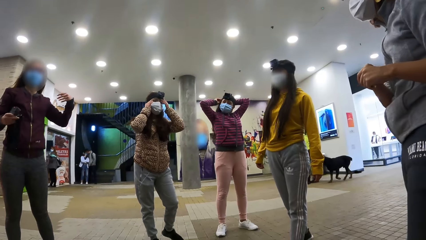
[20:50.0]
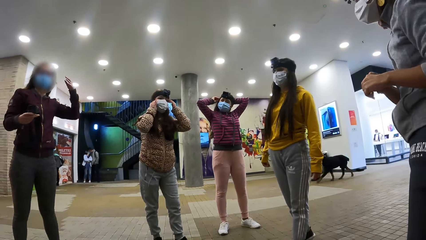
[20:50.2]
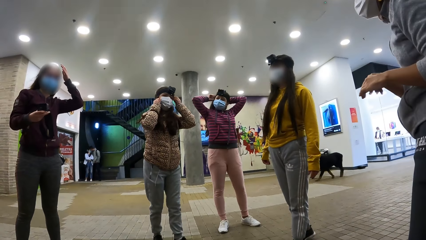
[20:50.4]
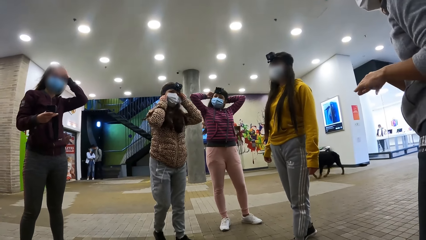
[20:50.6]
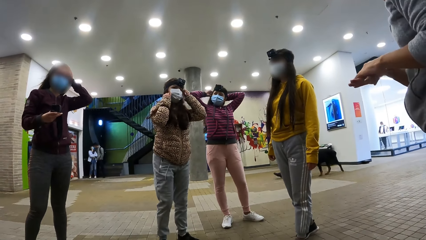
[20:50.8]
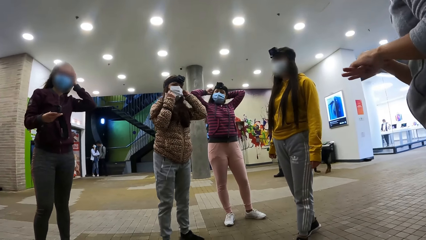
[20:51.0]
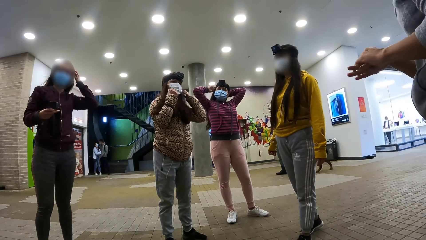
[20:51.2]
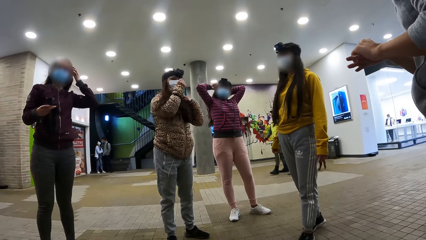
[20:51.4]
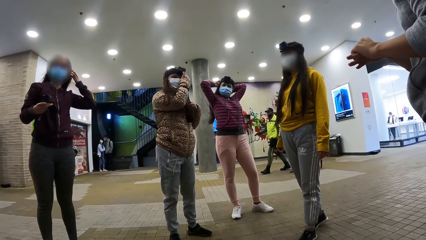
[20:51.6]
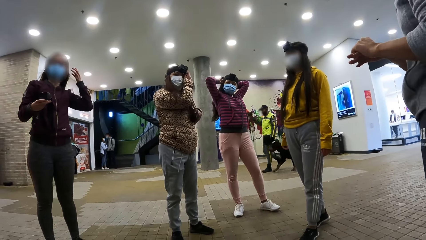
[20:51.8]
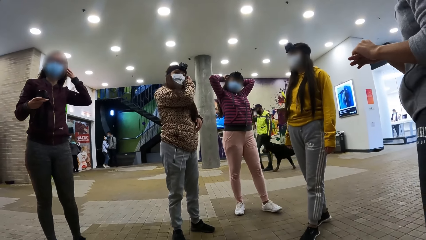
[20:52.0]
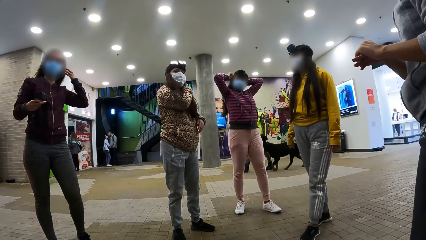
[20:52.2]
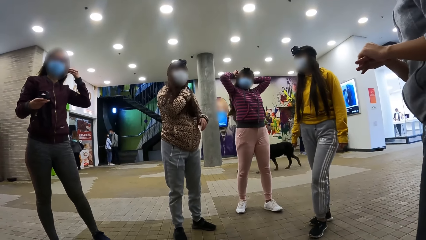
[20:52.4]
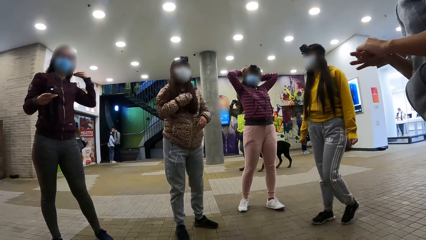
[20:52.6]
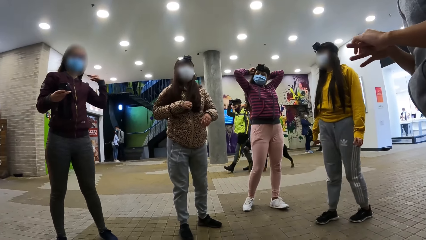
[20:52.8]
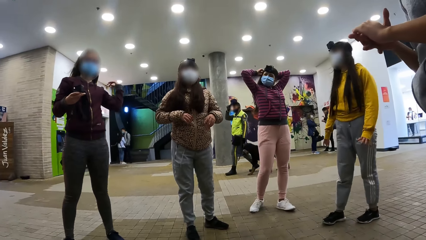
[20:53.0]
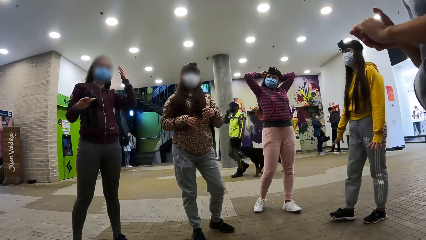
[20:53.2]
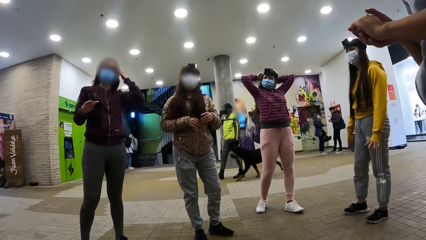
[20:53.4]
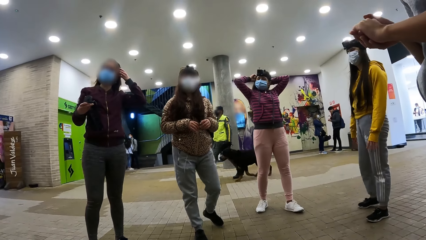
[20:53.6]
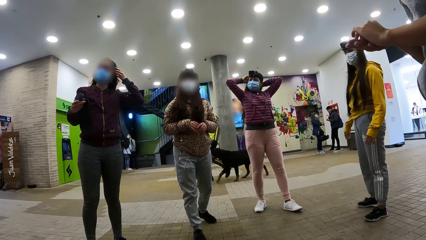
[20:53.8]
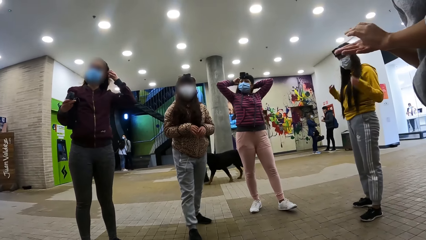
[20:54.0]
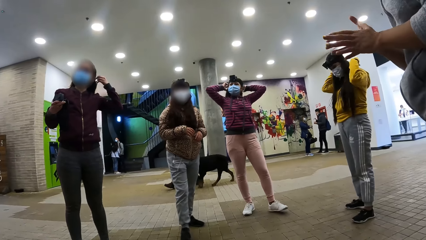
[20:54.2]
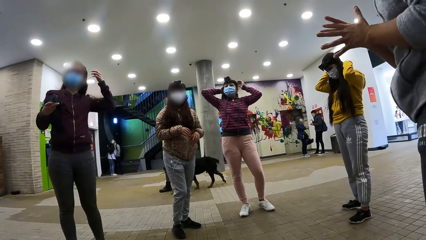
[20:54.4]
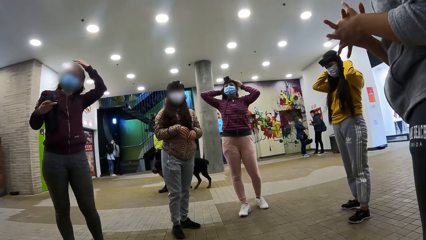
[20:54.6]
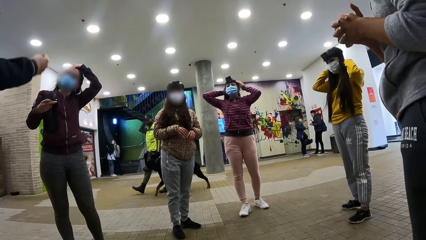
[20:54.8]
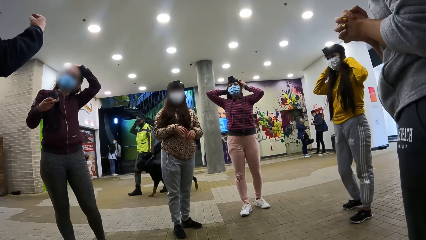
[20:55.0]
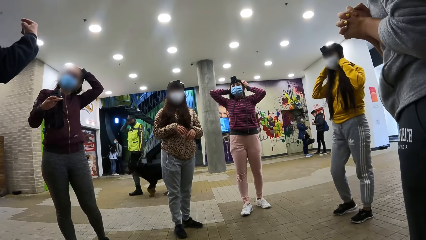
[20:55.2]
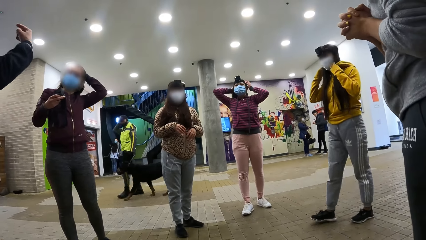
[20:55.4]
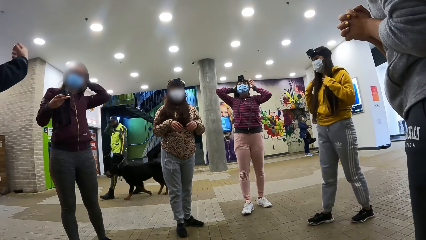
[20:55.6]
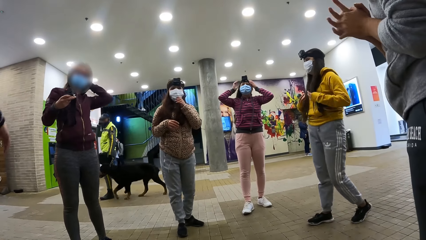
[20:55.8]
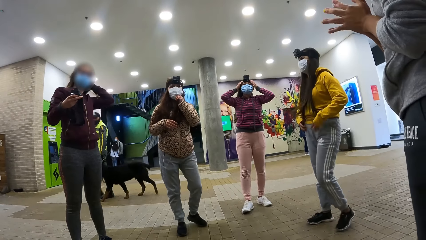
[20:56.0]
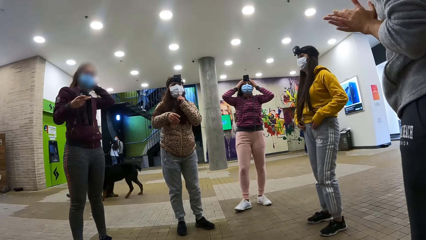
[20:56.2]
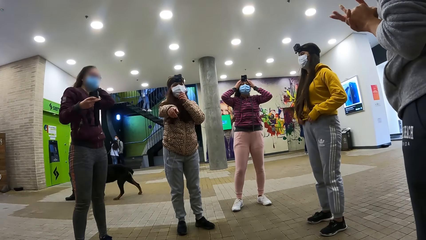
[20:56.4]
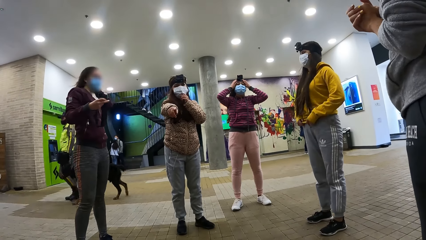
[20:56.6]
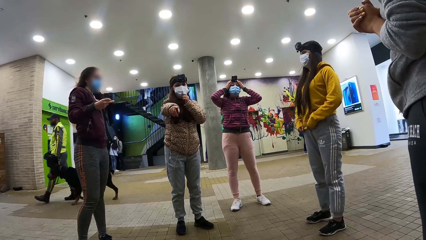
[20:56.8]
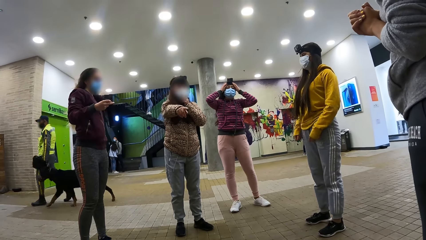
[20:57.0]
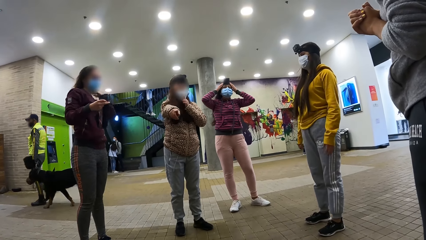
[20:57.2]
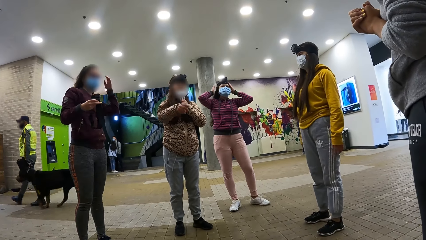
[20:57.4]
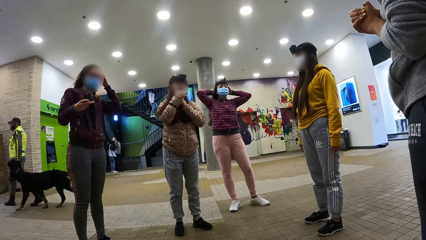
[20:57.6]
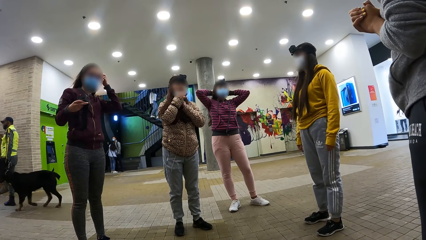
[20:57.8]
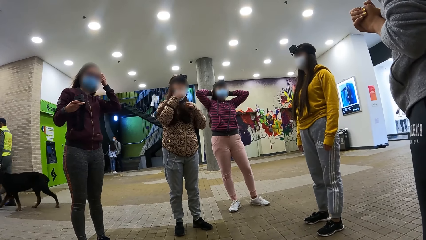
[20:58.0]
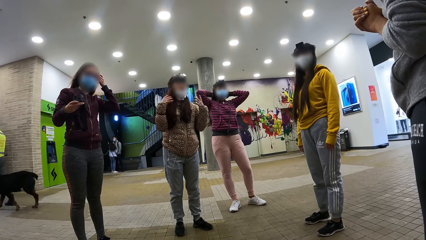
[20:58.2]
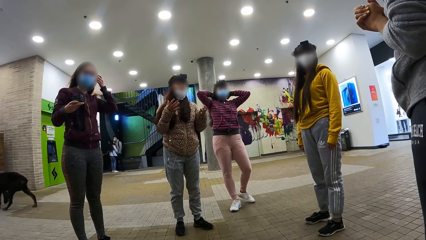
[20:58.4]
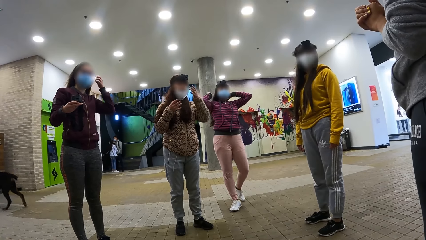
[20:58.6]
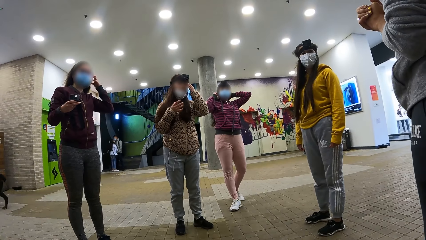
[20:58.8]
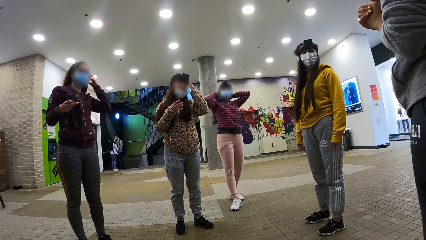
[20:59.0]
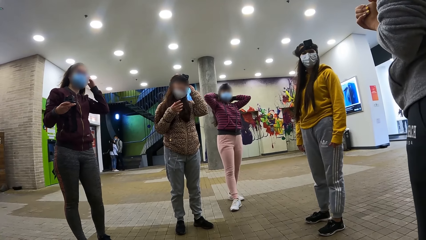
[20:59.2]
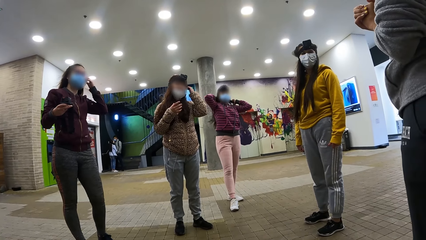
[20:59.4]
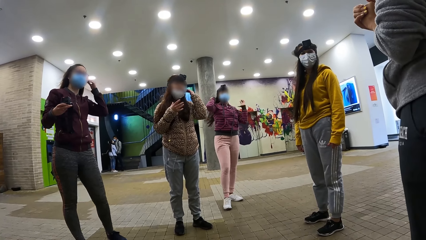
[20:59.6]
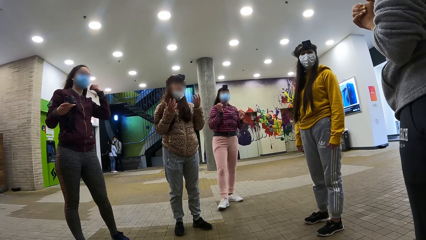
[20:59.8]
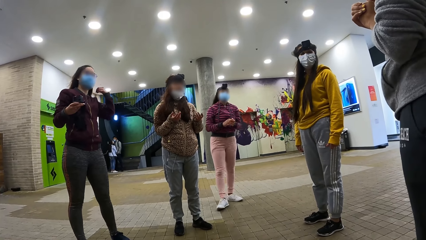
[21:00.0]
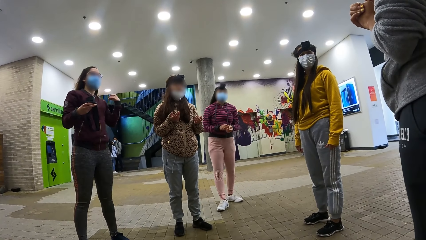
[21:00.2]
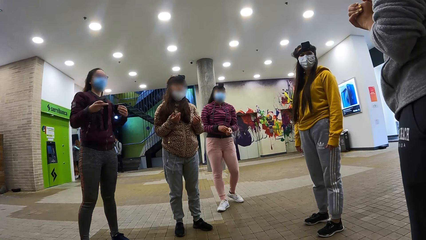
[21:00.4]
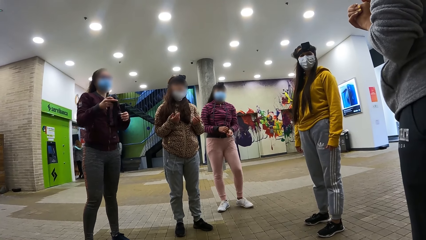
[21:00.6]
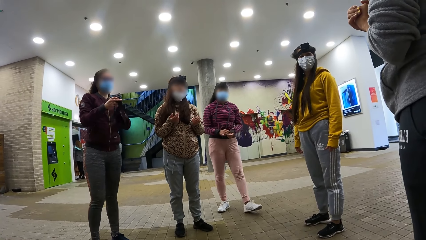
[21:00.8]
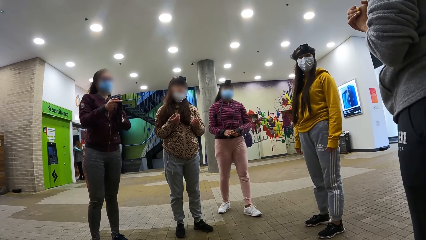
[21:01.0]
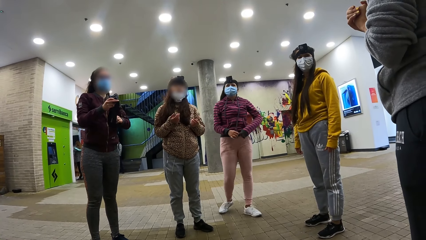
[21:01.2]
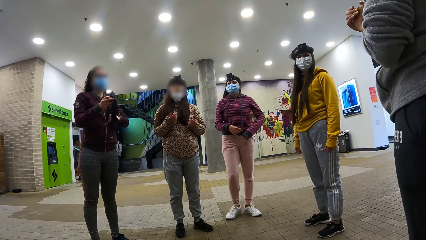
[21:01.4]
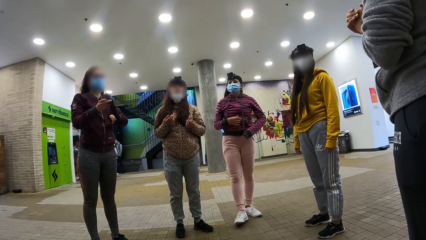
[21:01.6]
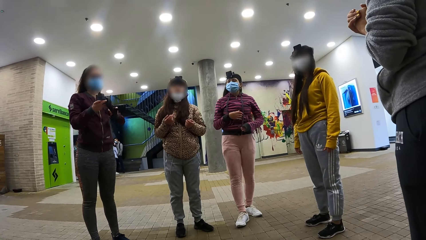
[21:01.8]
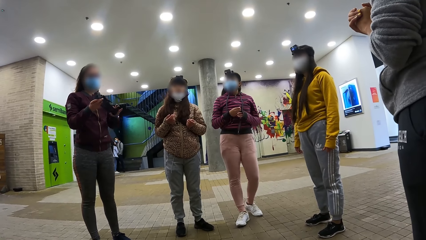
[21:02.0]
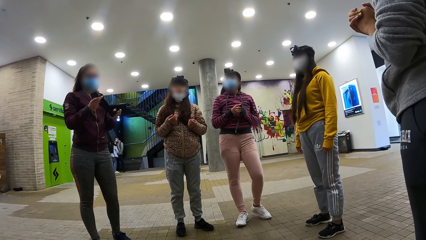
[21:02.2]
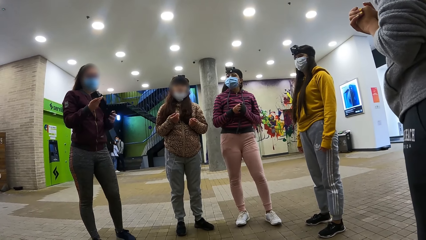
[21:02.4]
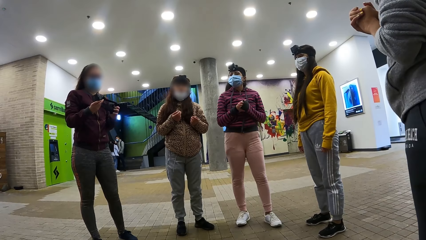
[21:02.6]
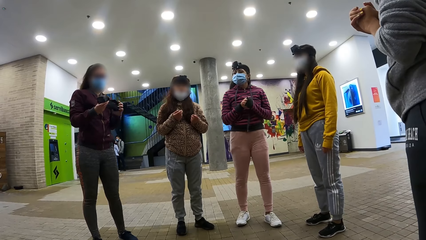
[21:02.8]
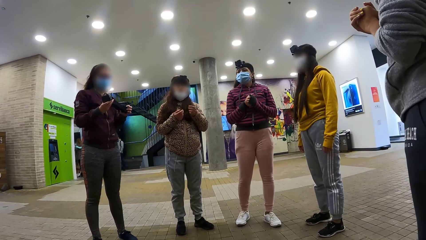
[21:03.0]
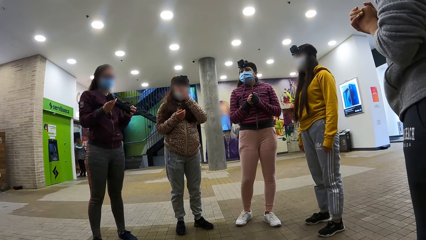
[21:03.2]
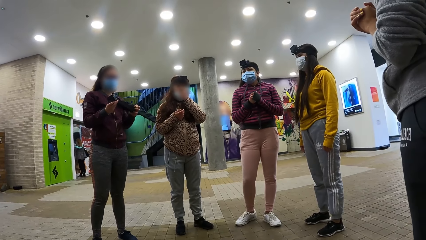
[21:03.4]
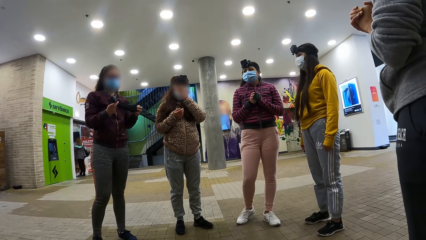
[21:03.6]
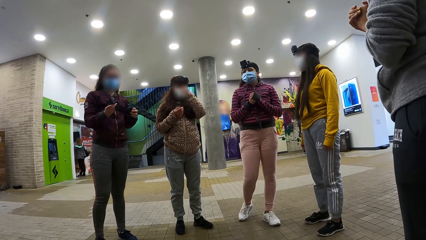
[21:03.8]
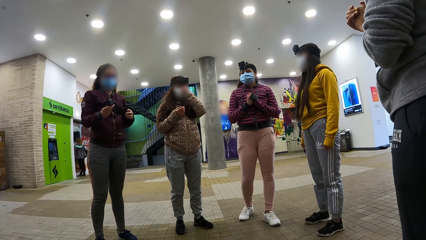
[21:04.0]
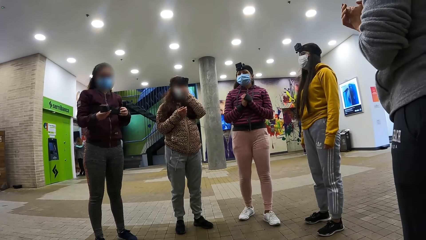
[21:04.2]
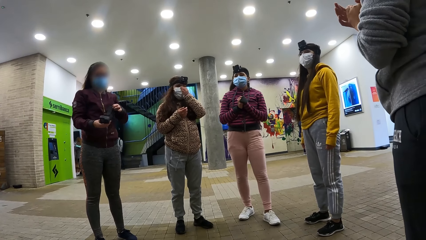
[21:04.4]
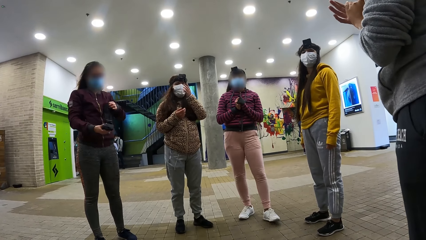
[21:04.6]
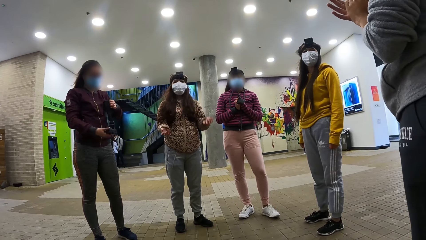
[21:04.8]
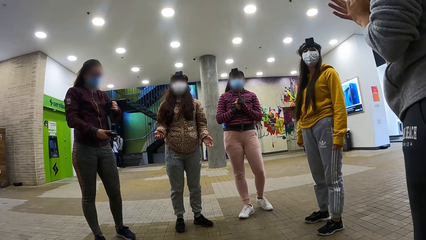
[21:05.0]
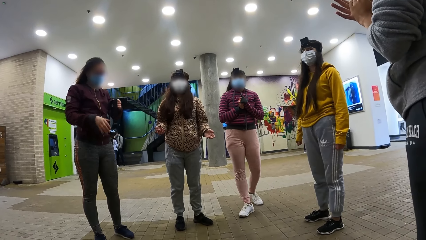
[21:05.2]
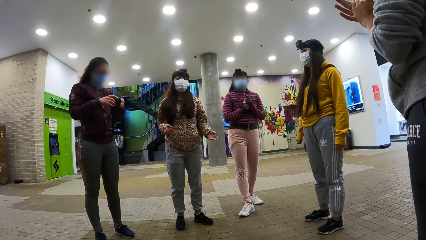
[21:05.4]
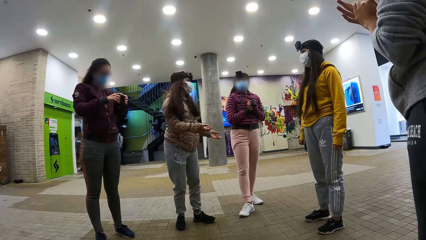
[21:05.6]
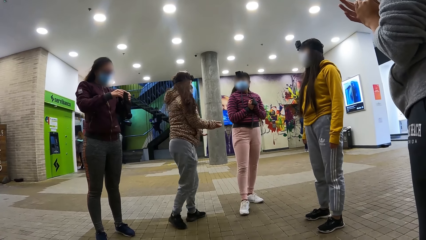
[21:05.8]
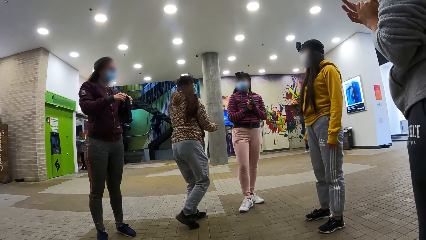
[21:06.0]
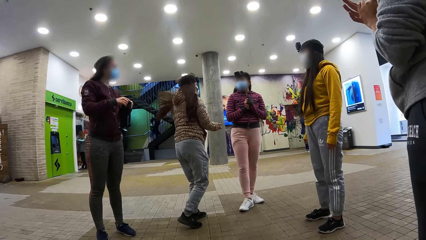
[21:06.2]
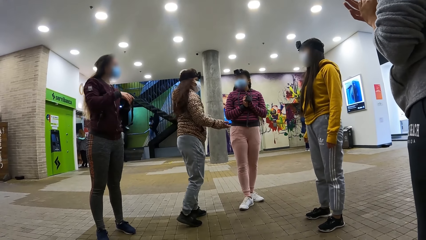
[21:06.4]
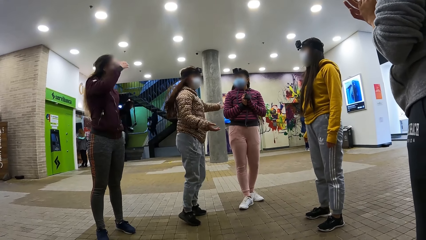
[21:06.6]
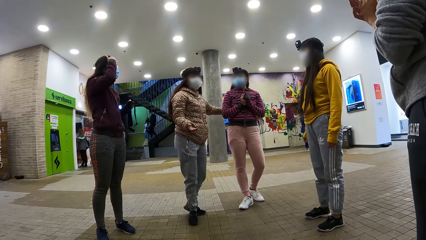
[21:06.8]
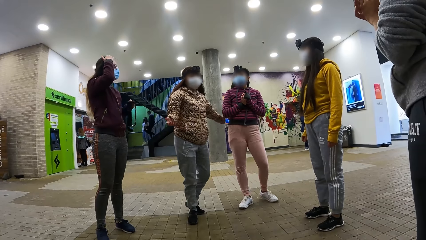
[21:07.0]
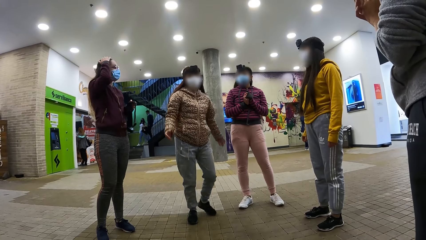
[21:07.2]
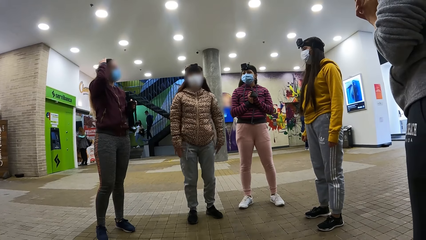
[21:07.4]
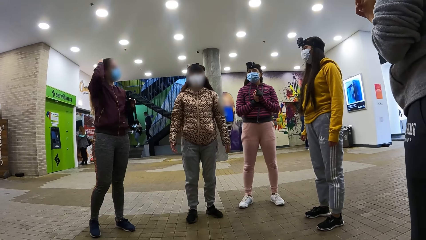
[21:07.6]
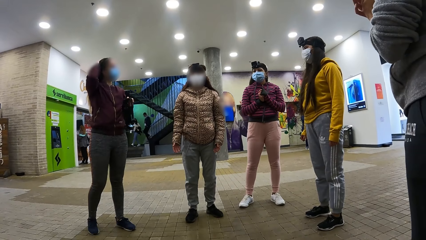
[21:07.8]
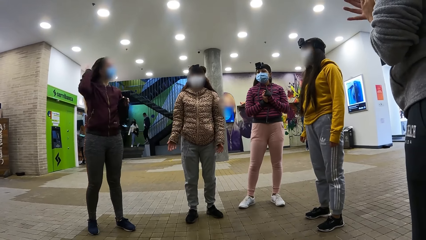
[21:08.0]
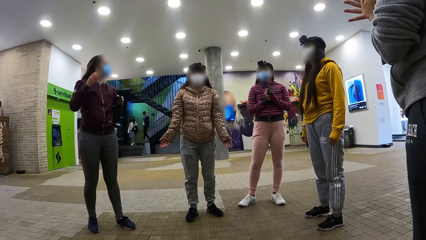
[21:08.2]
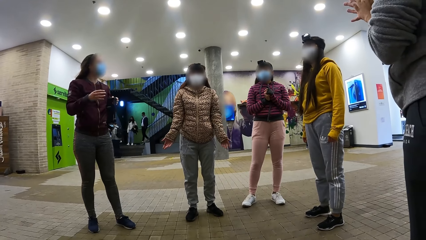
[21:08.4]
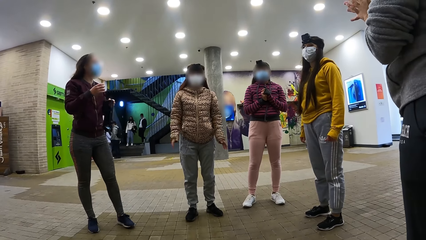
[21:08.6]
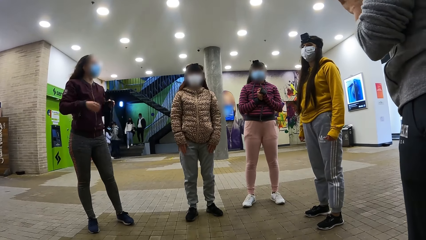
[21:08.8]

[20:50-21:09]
The camera wearer stares at the people. A woman holds hands together. The camera wearer records video.
